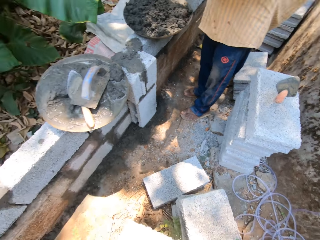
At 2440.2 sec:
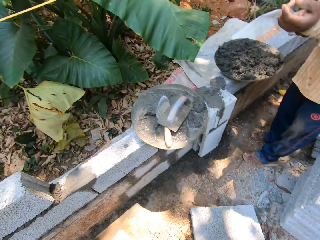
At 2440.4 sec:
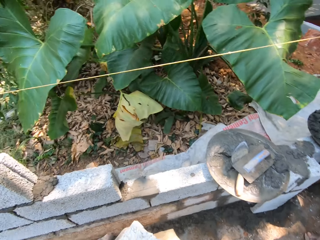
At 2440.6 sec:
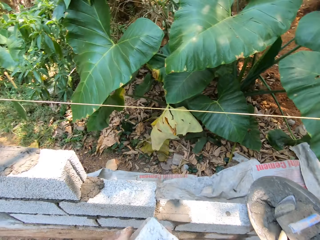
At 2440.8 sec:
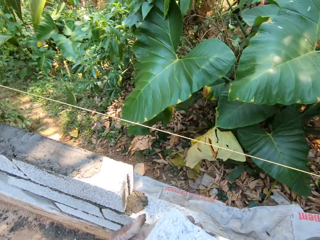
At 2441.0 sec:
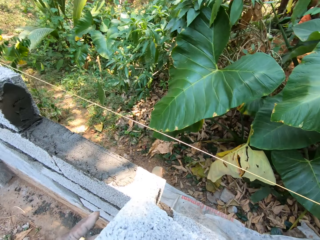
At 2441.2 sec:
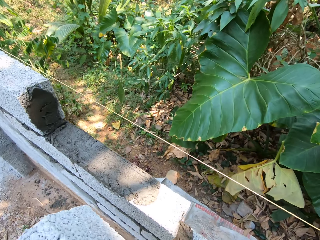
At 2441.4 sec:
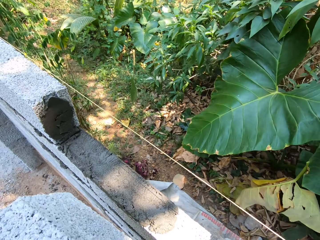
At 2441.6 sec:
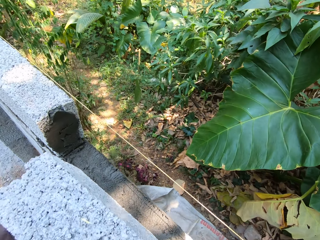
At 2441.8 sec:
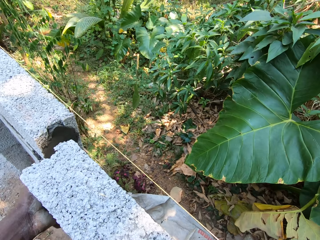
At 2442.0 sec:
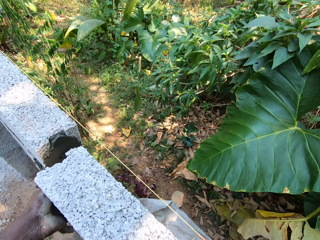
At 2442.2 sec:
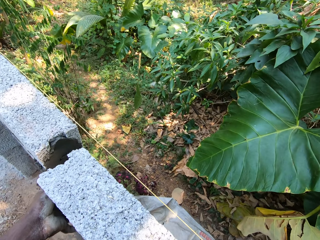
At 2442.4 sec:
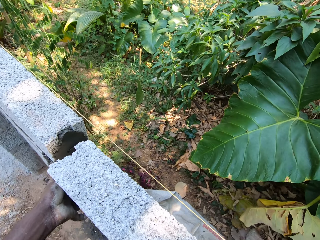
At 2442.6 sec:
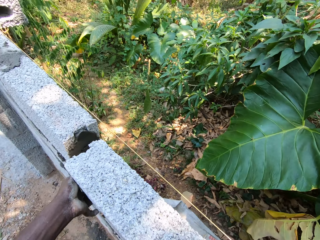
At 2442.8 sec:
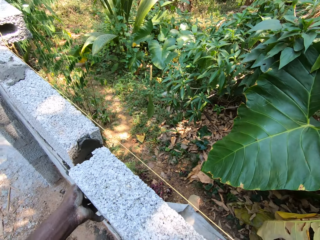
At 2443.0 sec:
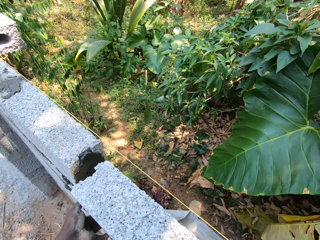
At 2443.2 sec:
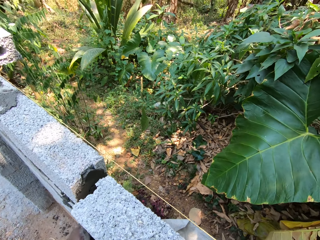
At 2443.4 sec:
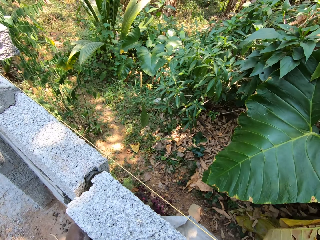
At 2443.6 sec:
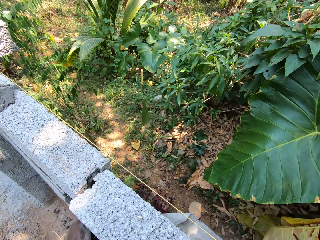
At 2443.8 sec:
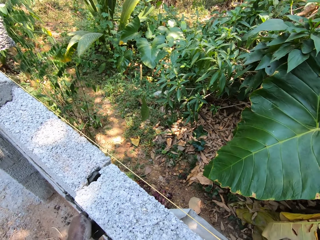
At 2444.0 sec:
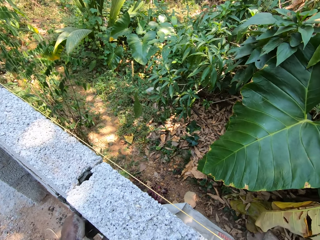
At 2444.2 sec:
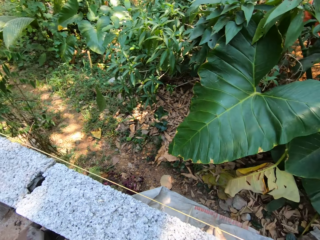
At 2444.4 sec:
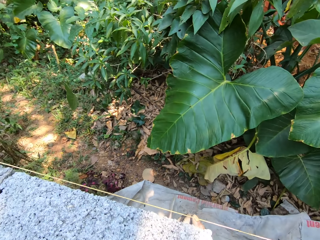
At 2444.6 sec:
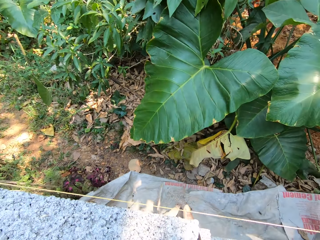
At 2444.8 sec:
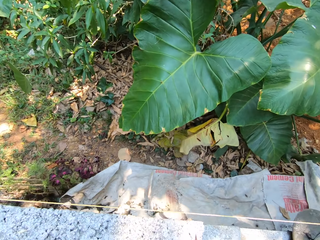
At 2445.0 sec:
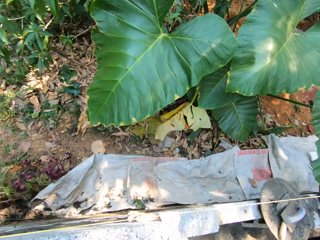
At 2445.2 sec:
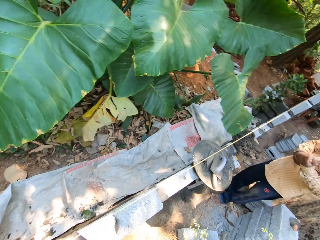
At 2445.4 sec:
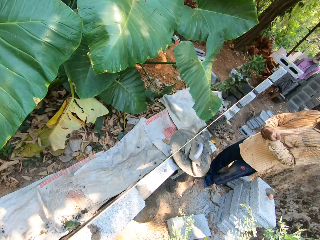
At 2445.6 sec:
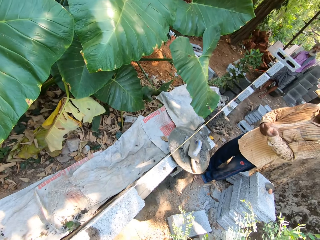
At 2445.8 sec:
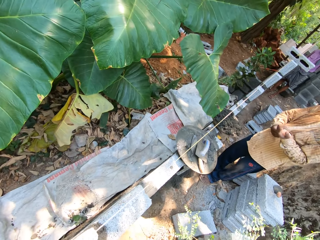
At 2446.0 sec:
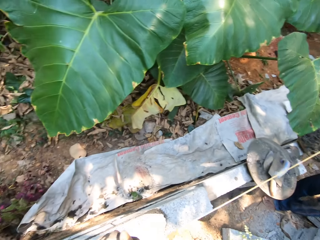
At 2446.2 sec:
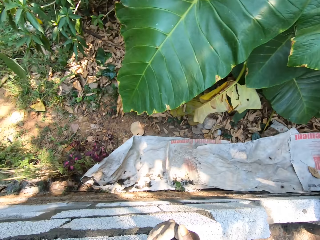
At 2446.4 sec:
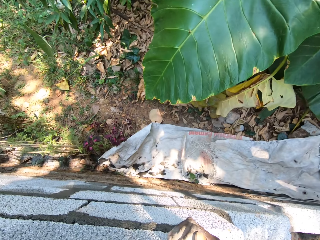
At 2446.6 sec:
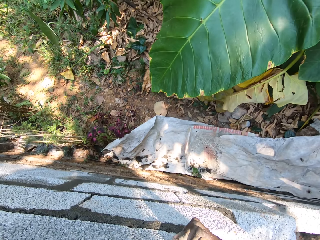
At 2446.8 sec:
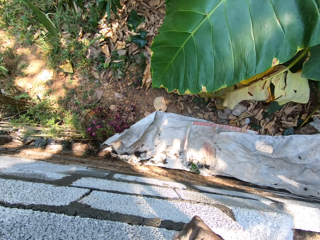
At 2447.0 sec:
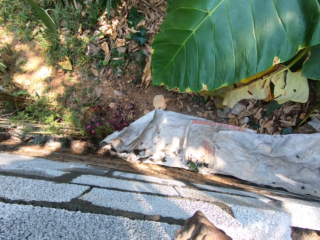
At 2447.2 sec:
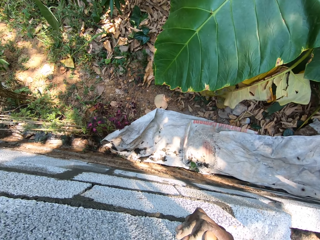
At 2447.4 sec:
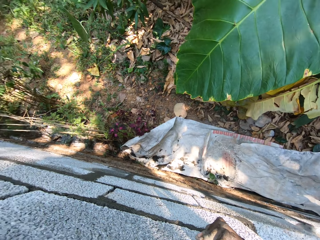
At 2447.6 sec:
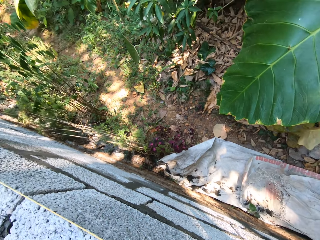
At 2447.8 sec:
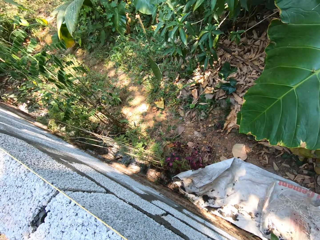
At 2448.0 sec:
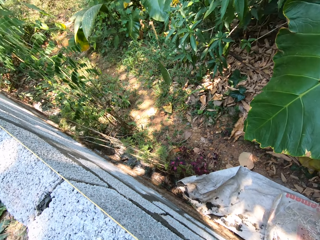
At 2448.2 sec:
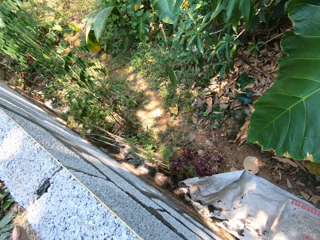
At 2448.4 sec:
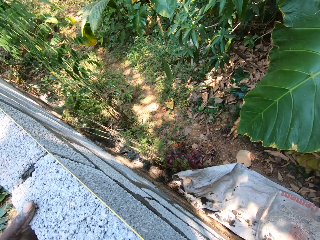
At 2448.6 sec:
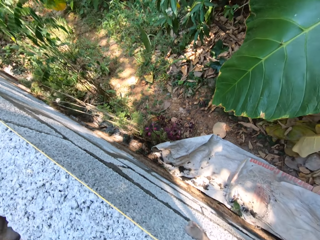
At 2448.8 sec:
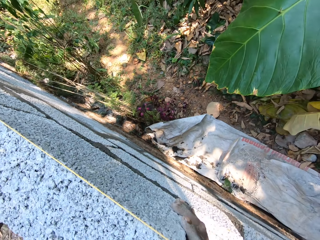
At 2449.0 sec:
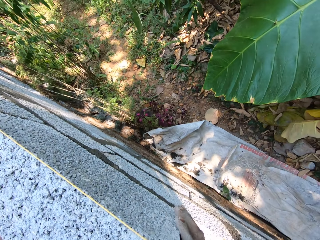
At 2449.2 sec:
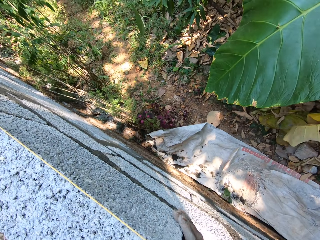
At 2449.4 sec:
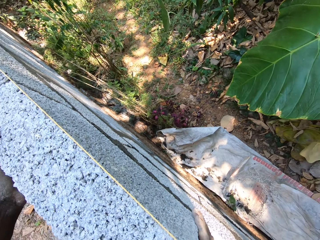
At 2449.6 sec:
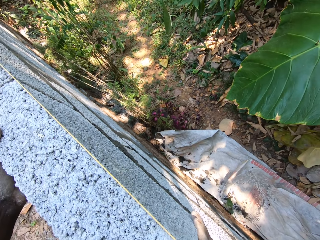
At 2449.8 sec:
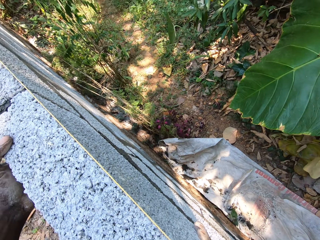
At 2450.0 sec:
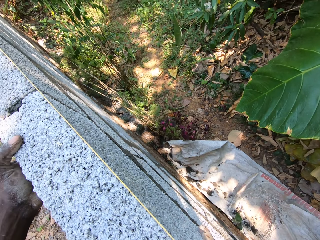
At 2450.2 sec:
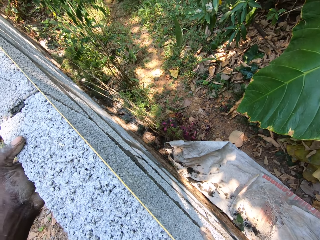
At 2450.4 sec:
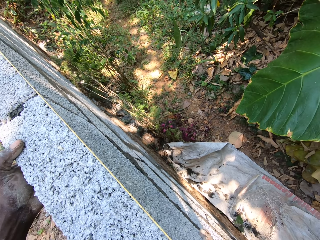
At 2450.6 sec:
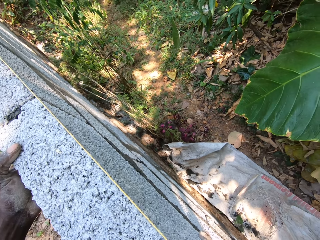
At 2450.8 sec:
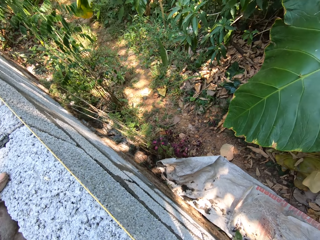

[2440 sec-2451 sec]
The camera wearer lays the brick on the mortar spread with both hands. They align the brick.

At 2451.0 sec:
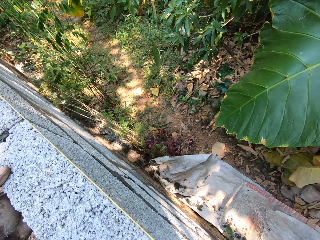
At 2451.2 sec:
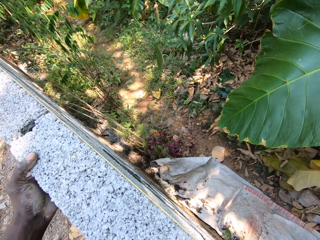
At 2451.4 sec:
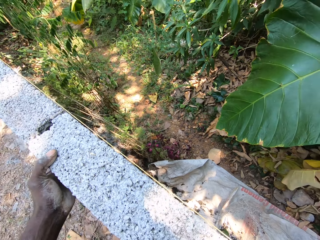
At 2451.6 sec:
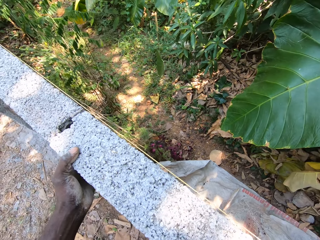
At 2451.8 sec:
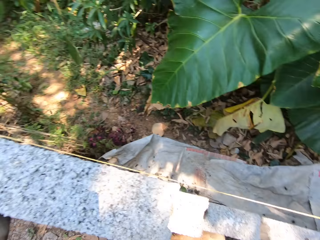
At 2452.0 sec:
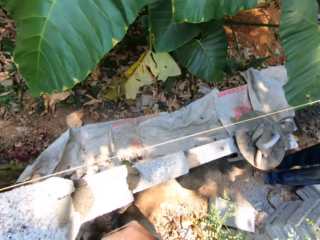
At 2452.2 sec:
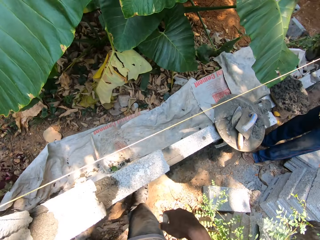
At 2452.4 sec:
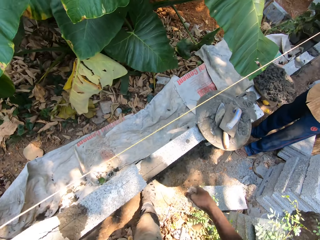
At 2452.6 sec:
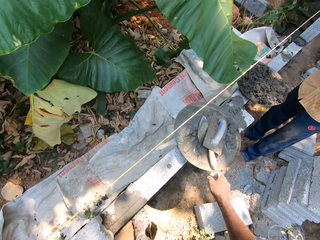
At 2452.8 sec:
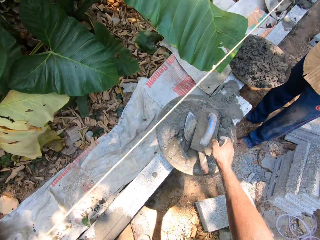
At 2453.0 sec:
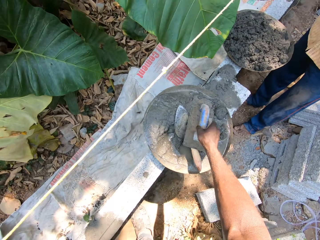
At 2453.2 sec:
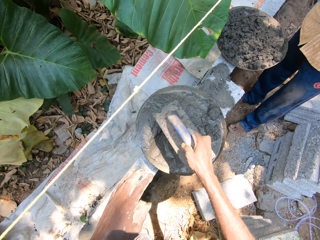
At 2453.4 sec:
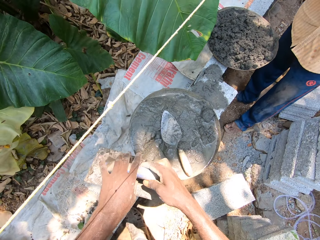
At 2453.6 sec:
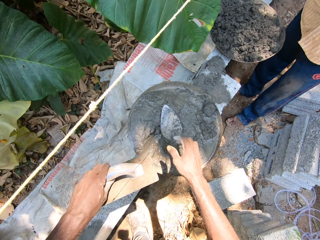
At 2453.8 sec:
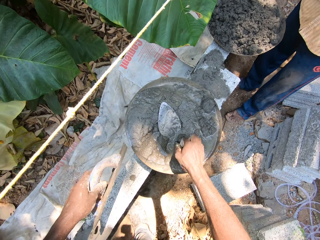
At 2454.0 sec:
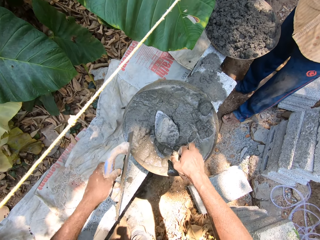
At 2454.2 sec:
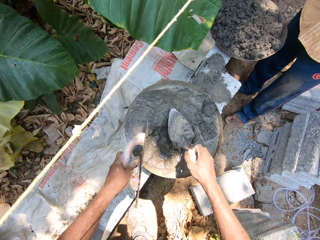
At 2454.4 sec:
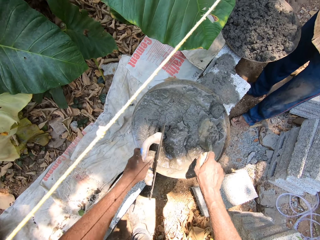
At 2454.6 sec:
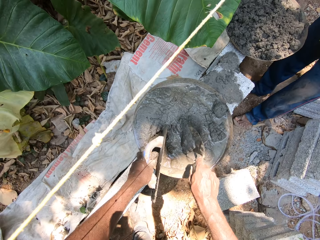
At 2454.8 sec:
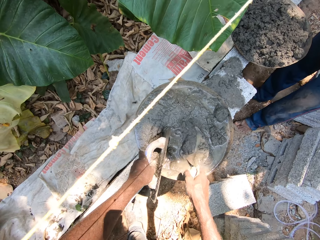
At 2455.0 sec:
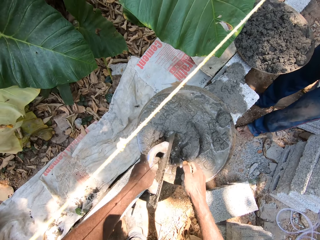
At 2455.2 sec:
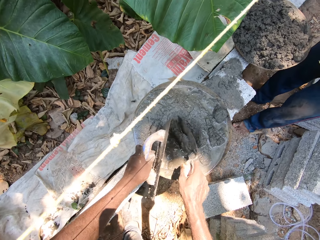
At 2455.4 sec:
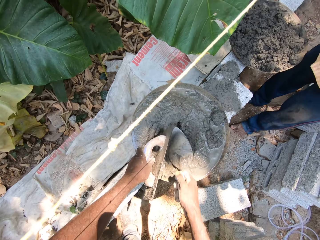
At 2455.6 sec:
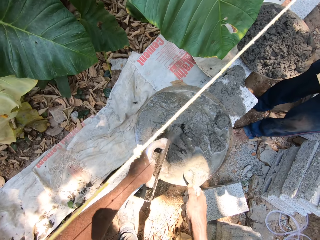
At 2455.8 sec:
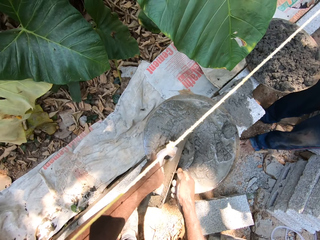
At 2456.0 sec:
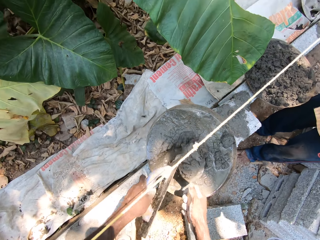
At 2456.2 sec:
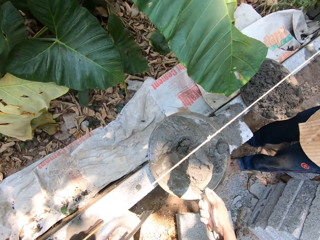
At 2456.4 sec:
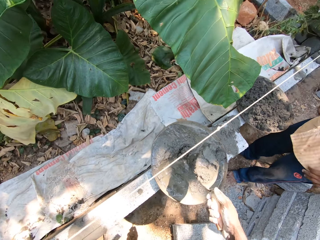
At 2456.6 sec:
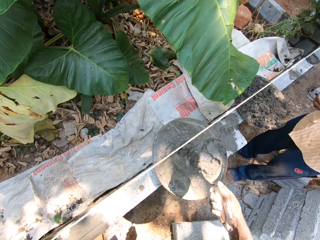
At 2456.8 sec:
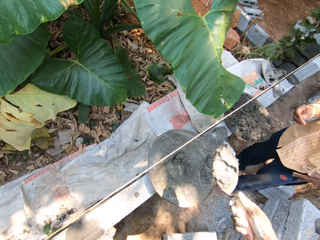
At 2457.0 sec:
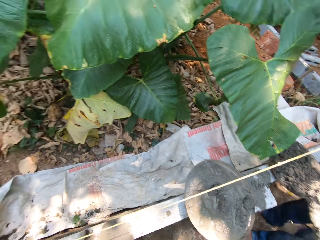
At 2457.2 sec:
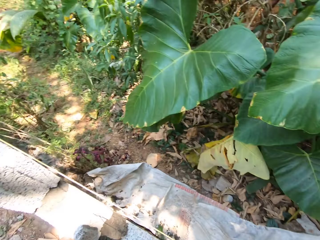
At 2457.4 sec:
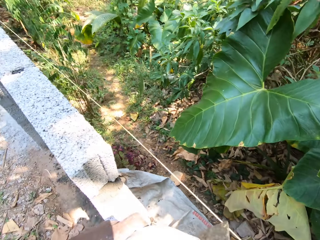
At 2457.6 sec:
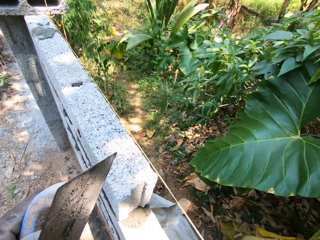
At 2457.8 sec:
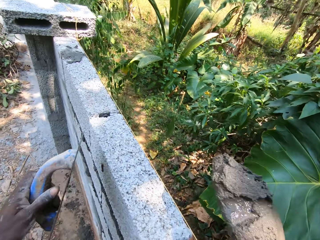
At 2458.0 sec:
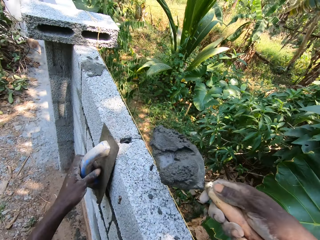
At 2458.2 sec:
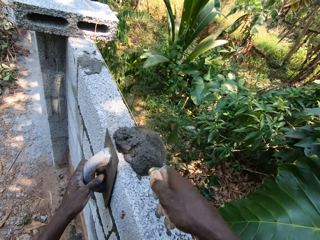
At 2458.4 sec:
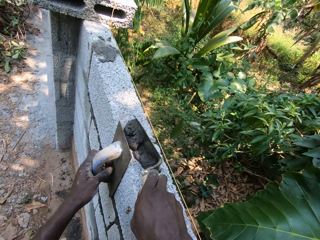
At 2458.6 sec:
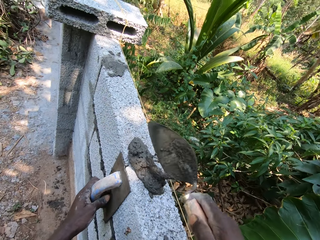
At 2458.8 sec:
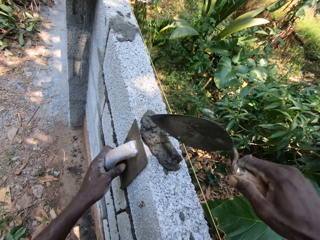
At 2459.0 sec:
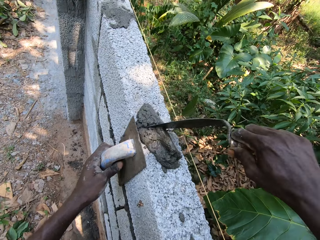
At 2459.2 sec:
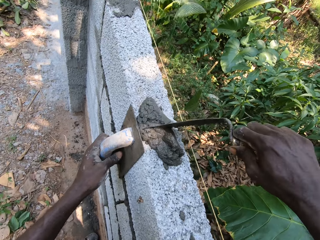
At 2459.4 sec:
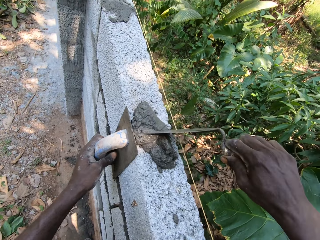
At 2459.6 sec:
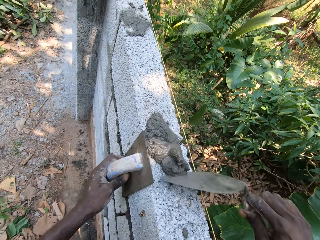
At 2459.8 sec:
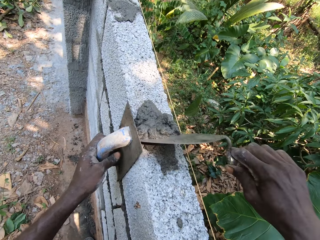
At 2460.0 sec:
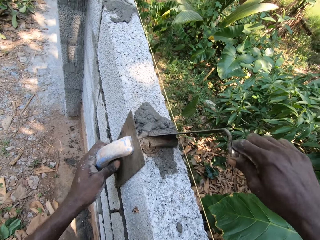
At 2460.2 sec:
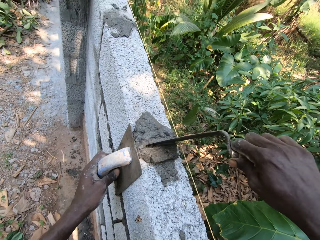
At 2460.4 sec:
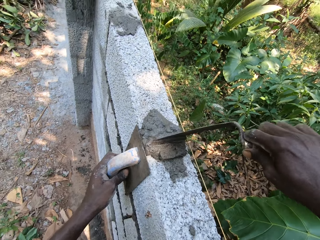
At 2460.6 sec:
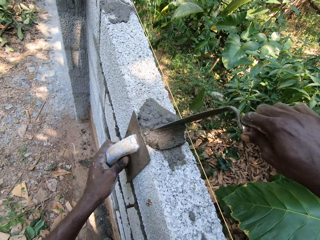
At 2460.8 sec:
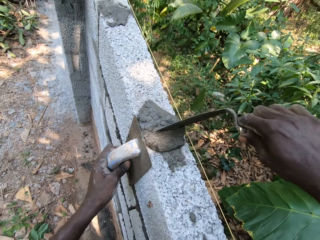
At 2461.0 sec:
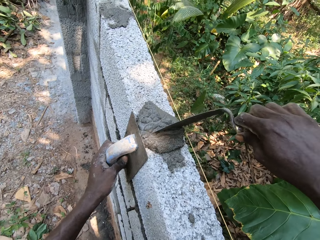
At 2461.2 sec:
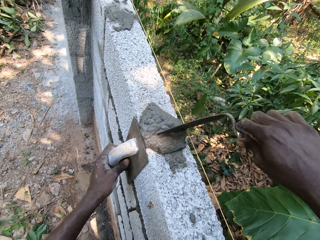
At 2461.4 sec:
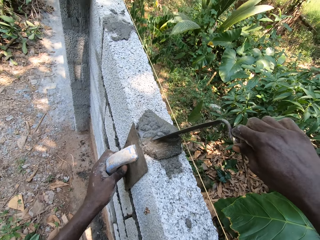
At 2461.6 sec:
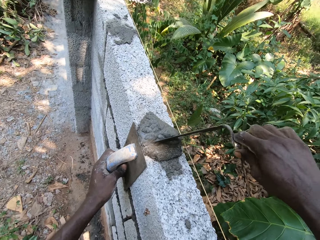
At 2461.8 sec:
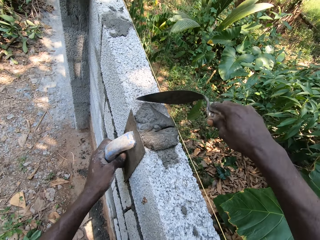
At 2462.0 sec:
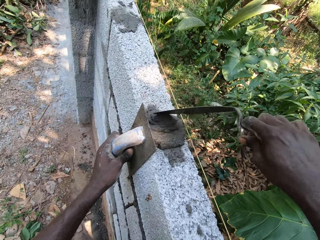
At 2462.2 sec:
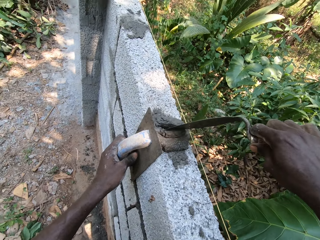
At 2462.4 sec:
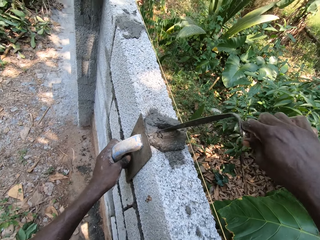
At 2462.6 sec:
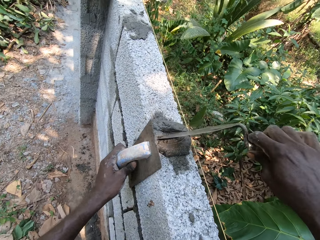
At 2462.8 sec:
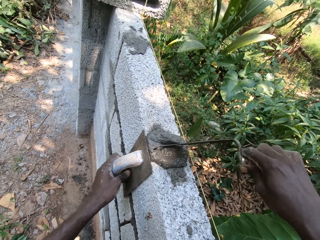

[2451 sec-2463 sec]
The camera wearer picks up the midget trowel or float with his right hand. He passes the midget trowel to his left hand. He picks up the trowel with his right hand. He mixes cement mortar from the head pan with the trowel in his right hand. He scoops cement mortar from the head pan with the trowel in his right hand. He pours the cement mortar on the brick wall. He plasters the brick wall with the trowel and midget trowel in his hands.
